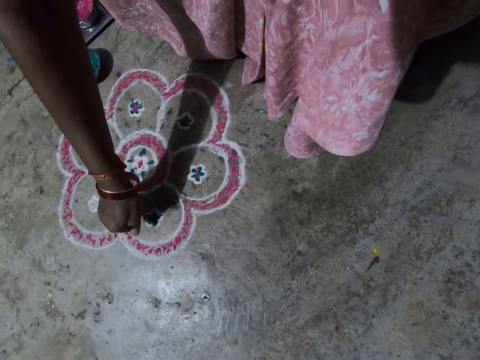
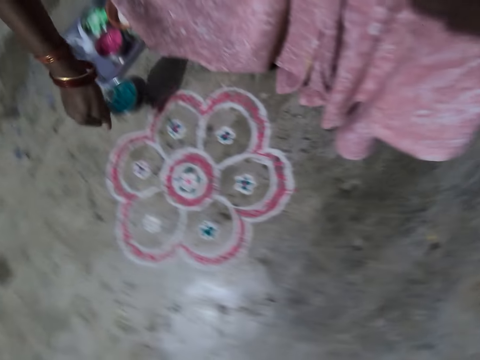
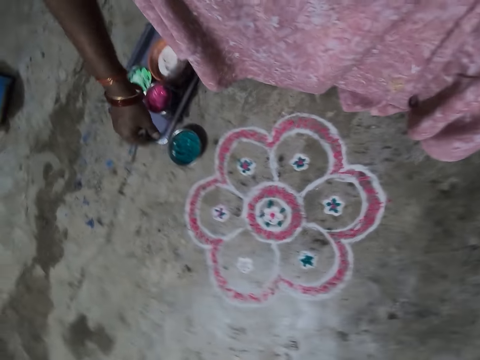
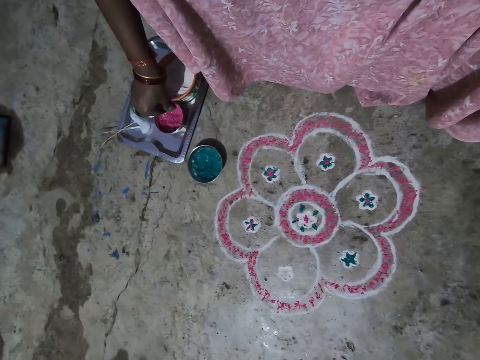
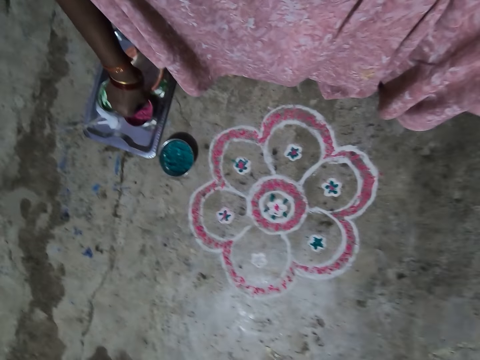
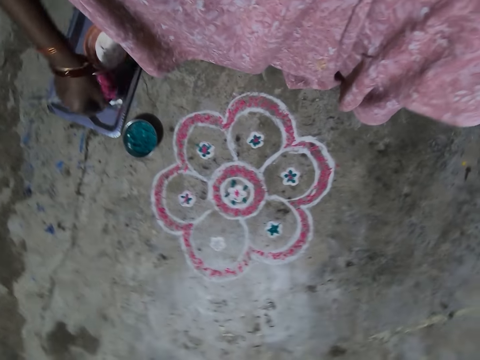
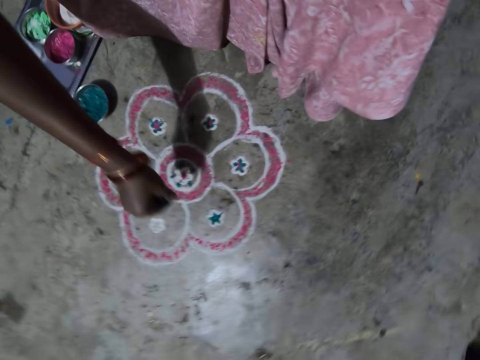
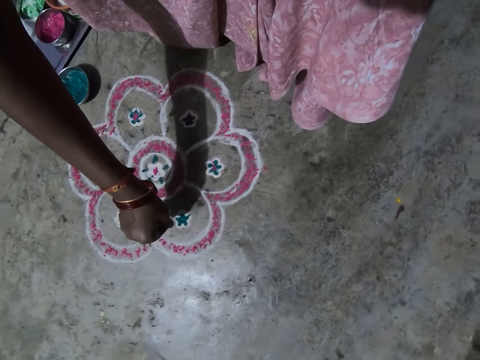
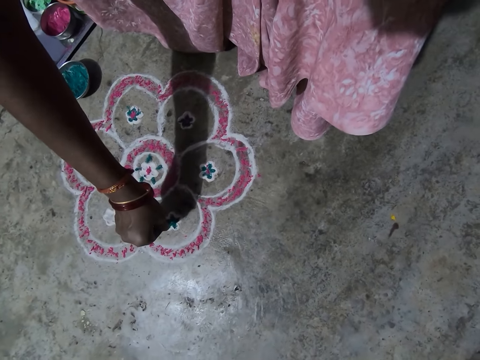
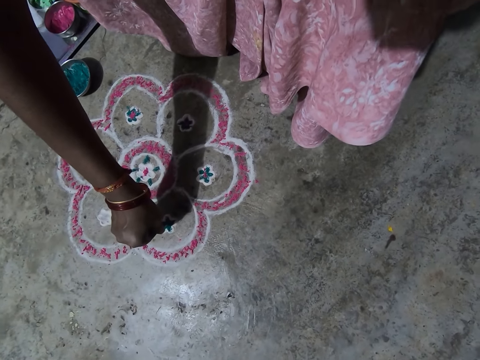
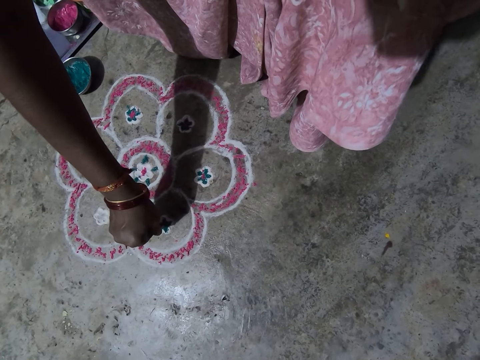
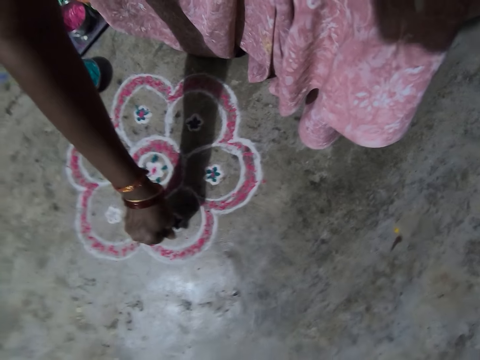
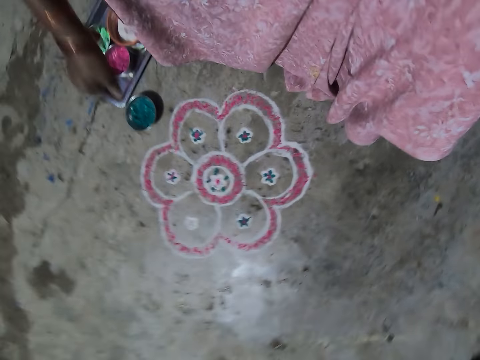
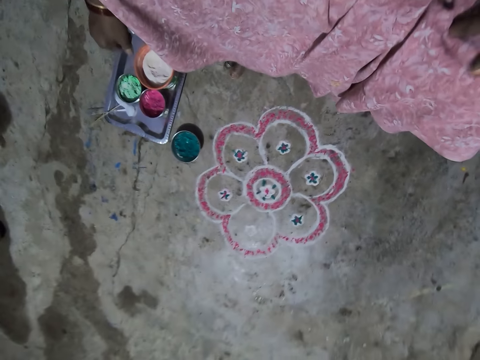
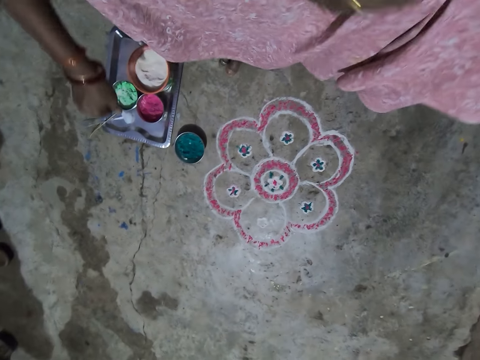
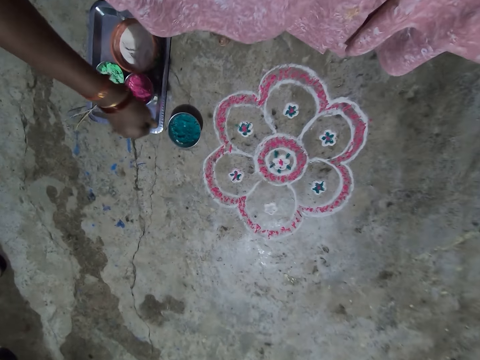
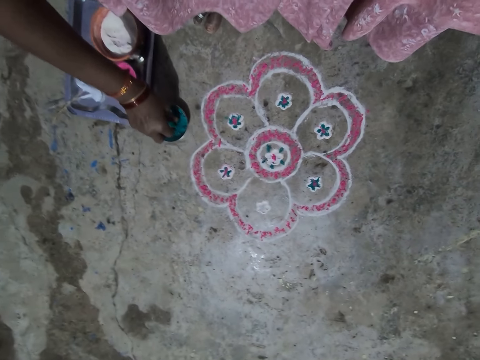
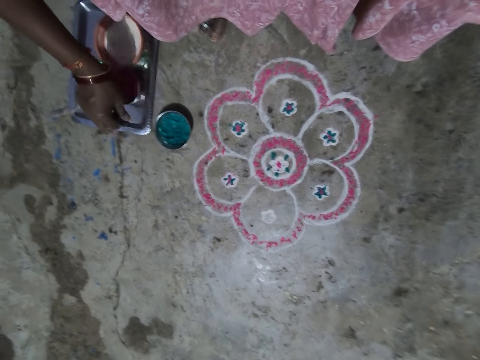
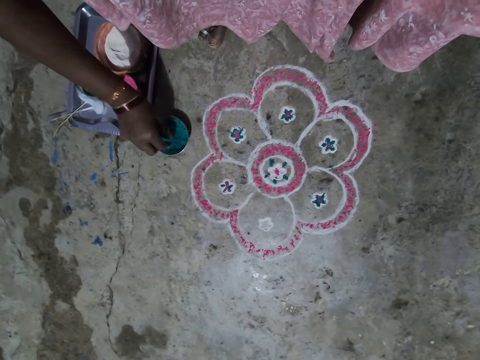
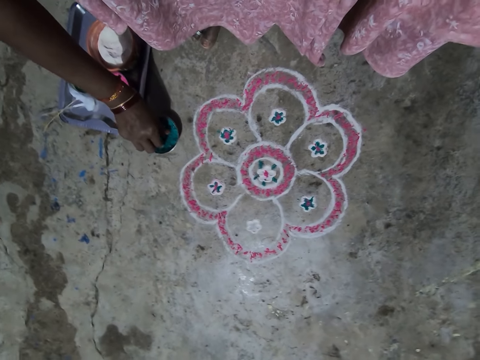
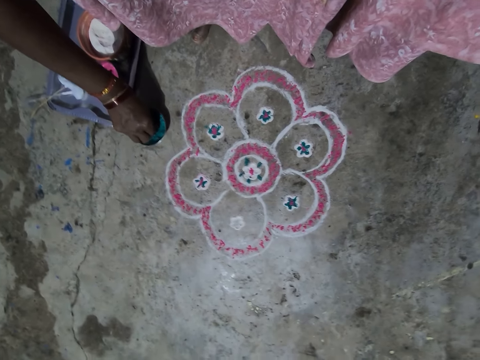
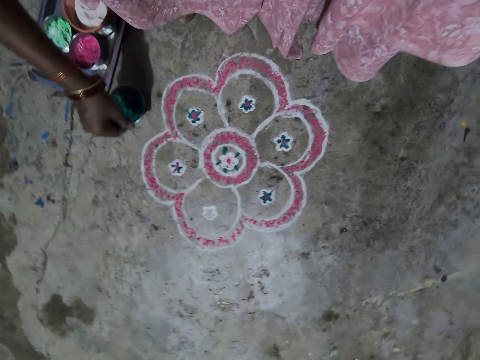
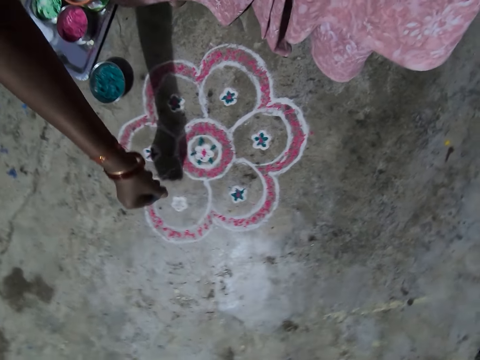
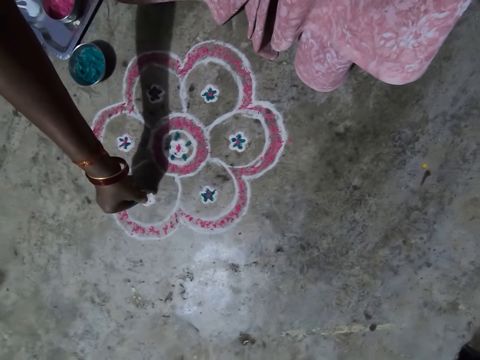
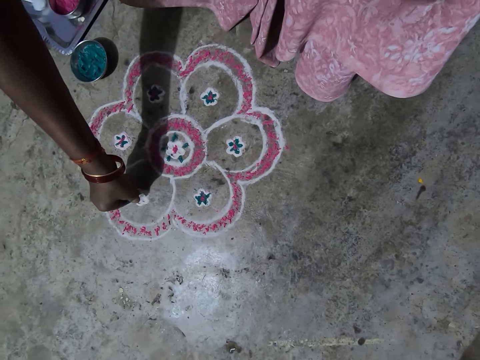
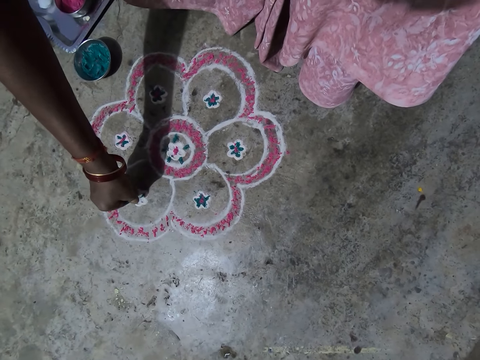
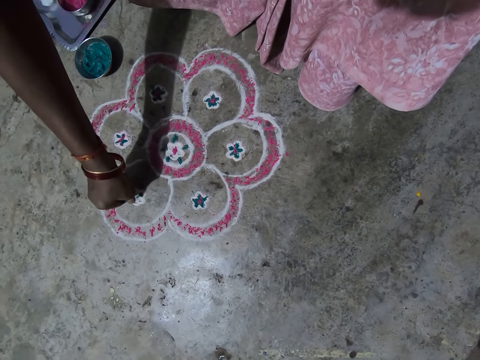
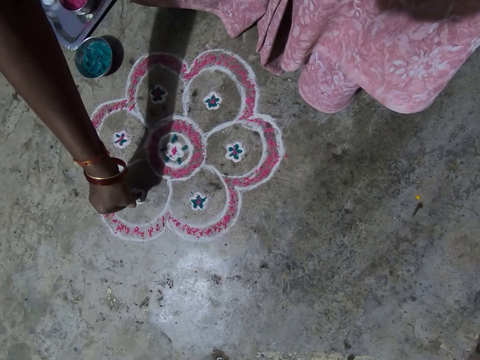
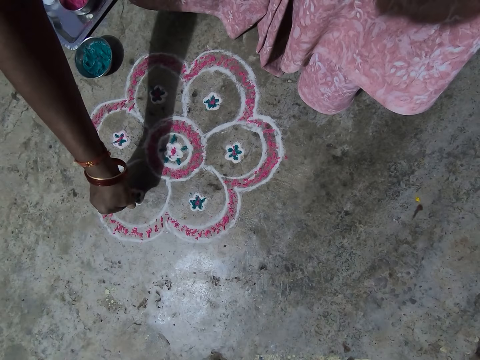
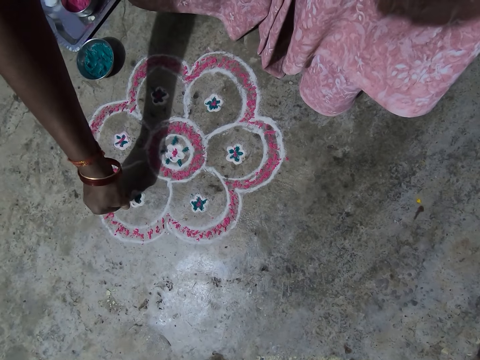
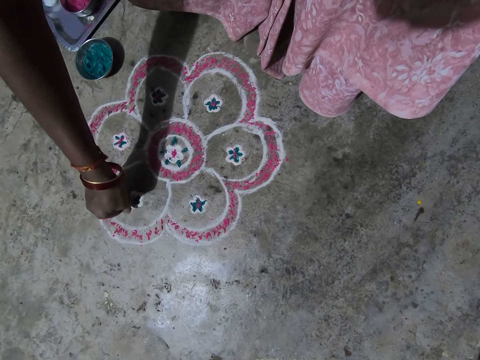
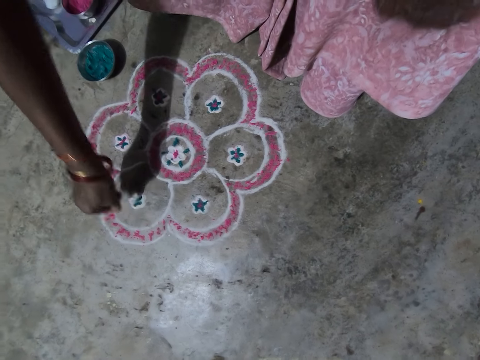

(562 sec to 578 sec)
The camera wearer puts the powder colour in the container. They pick the powder paint in the container. They pour the powder colour on the floor. They sprinkle the powder paint on the floor art. They pick the powder paint in the container. They pour the powder colour on the floor. They sprinkle the powder paint on the floor art.

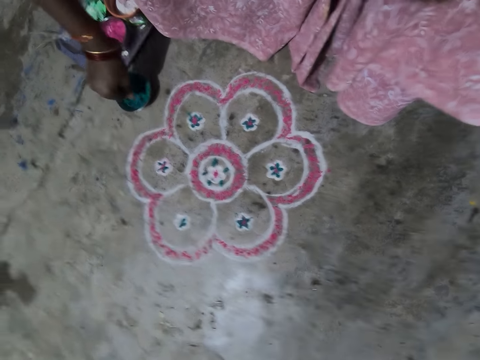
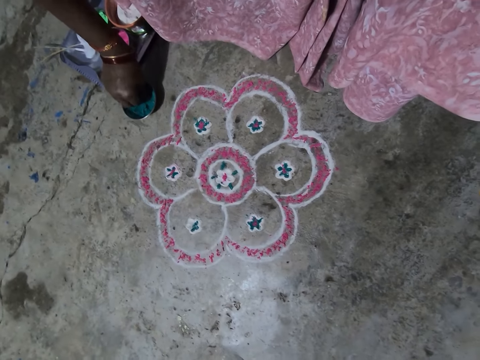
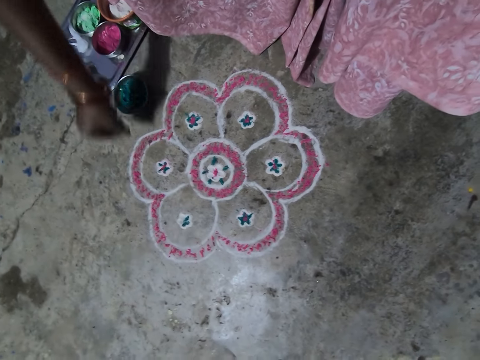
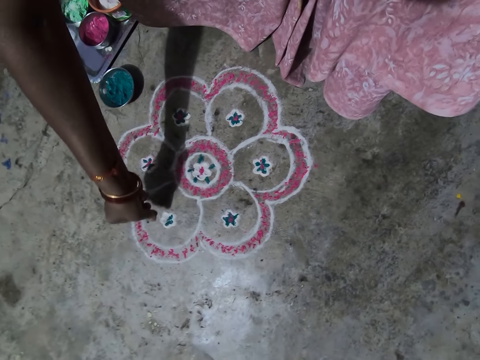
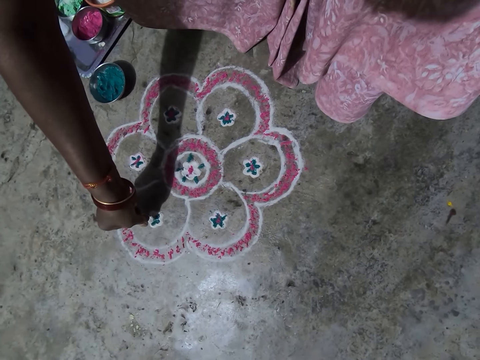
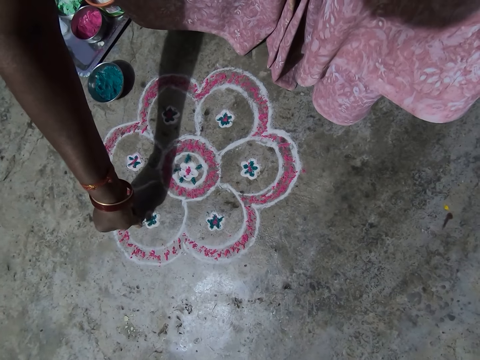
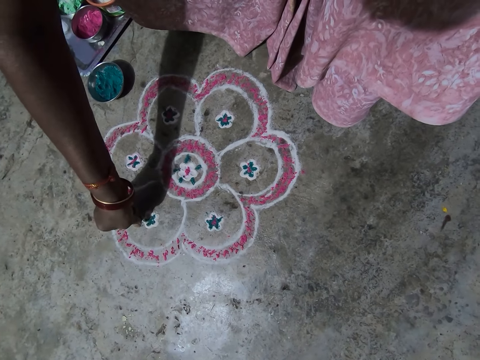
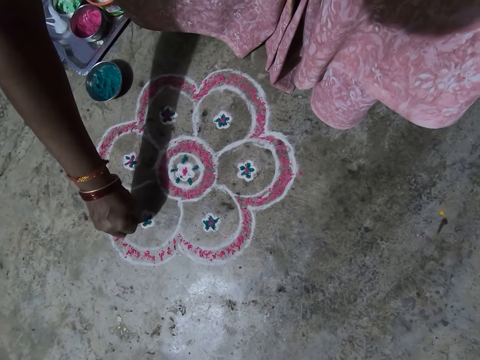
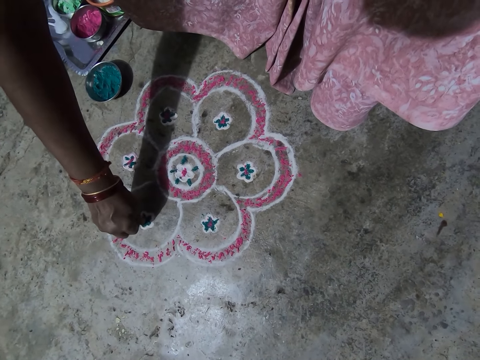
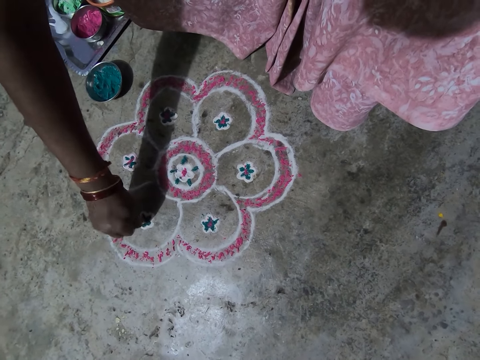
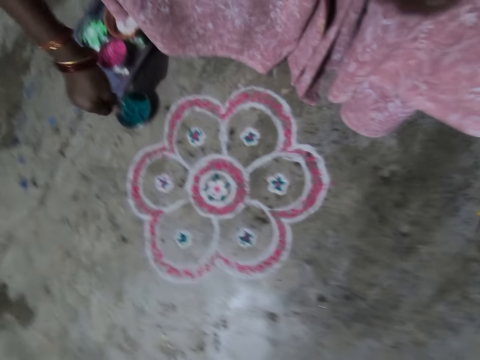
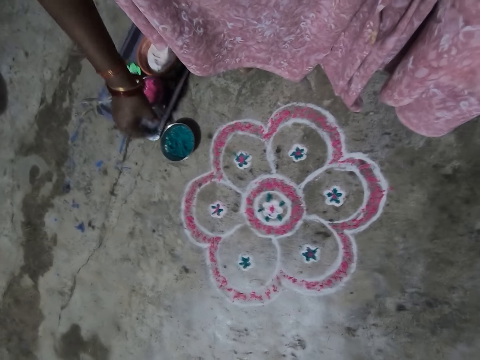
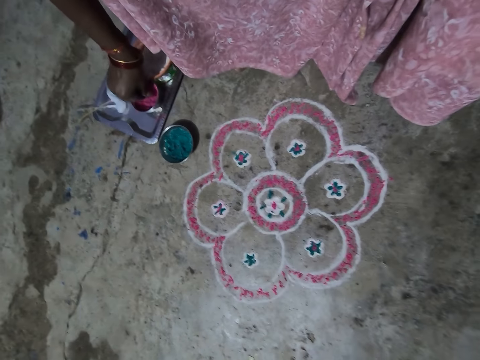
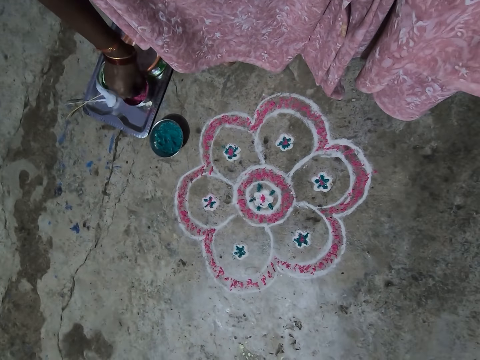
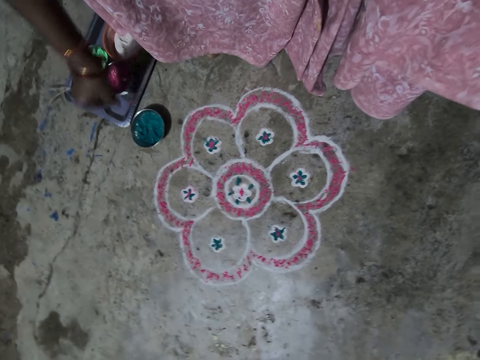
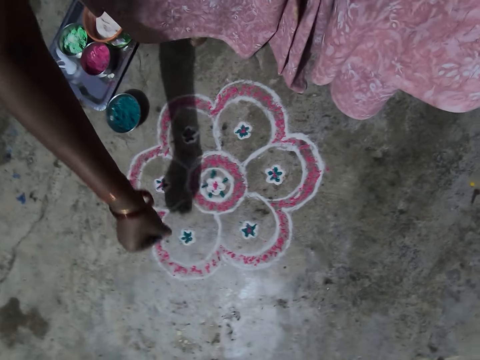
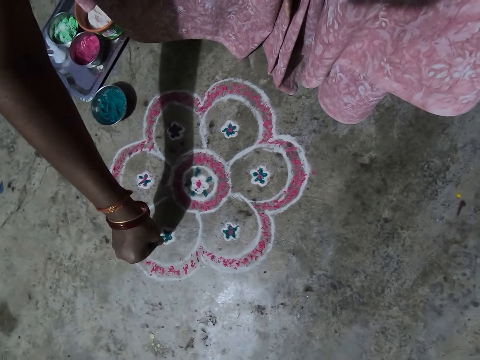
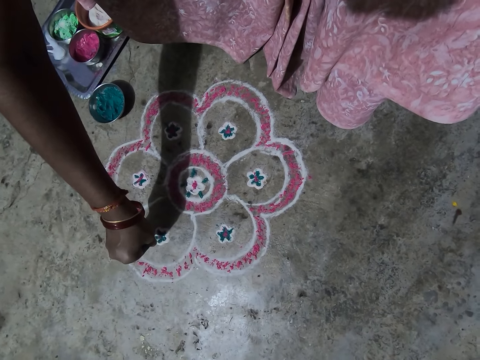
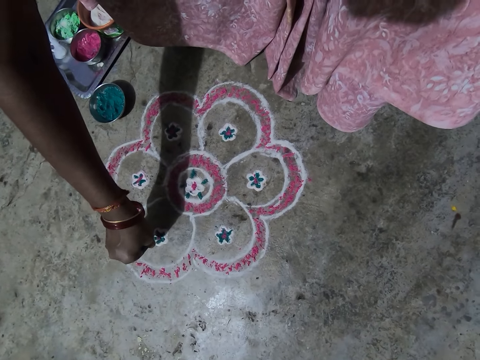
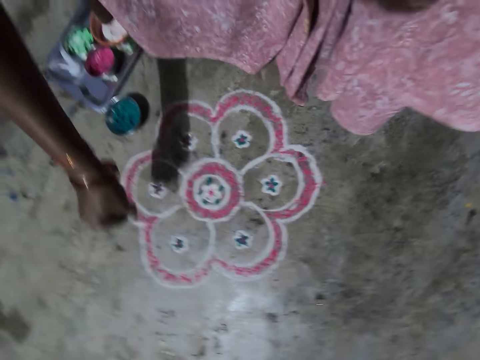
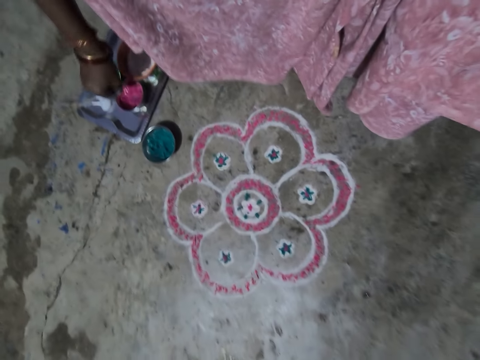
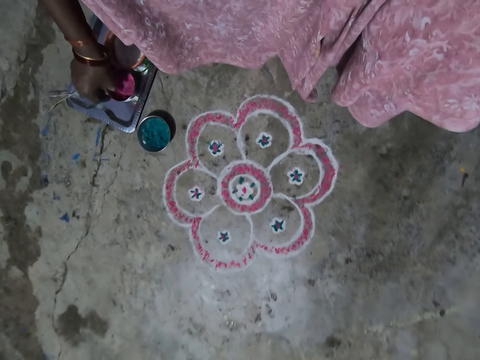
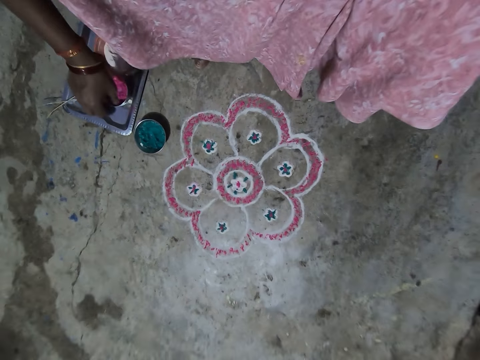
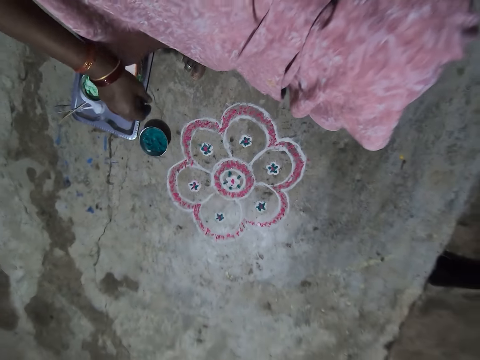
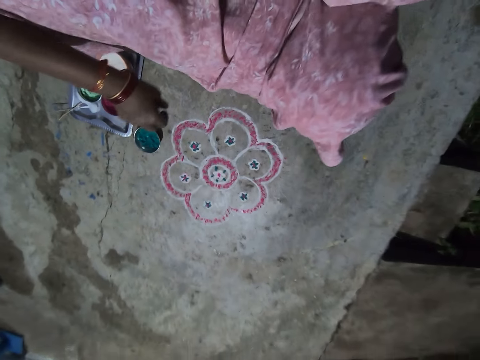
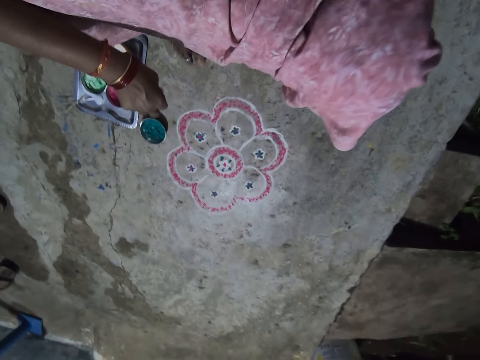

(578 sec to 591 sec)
The camera wearer picks the powder paint in a container. They pour the powder colour on the floor. They sprinkle the powder paint on the floor art. They put the powder colour in the container. They pick the powder paint in the container. They pour the powder colour on the floor. They sprinkle the powder paint on the floor art. They put the powder colour in the container.
